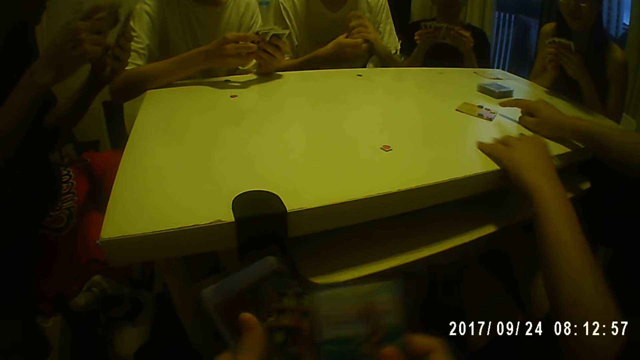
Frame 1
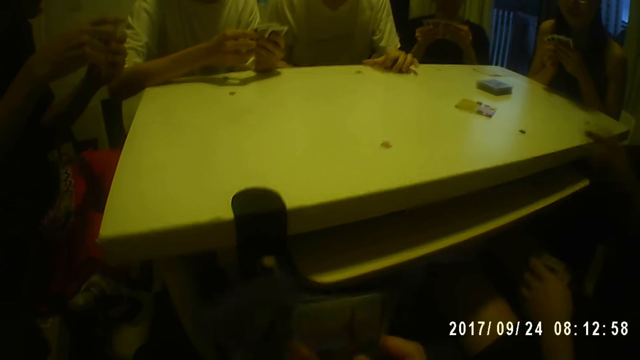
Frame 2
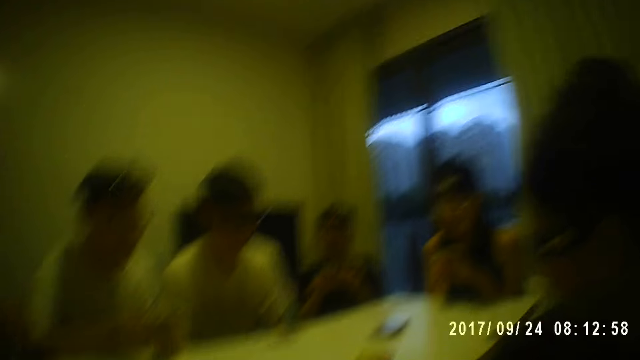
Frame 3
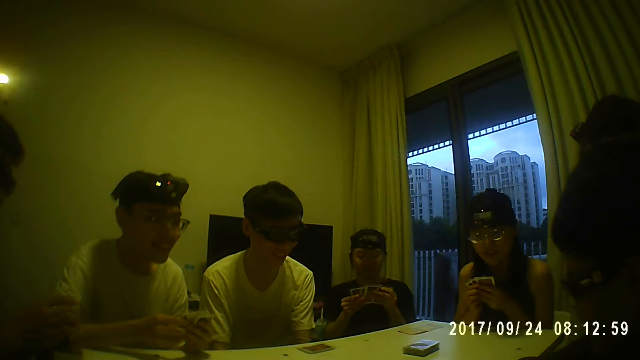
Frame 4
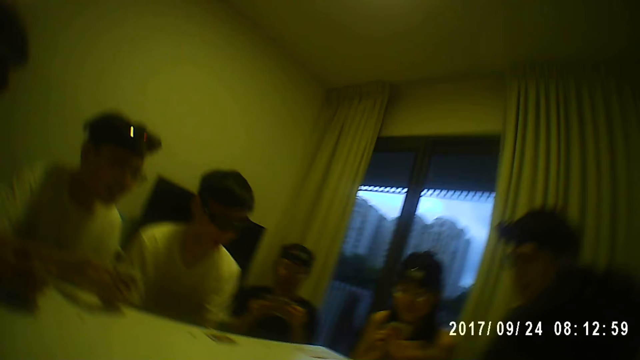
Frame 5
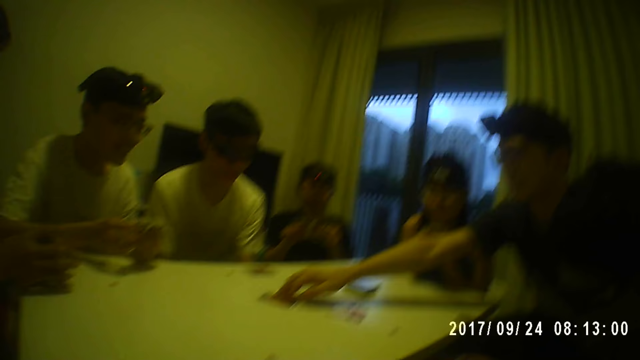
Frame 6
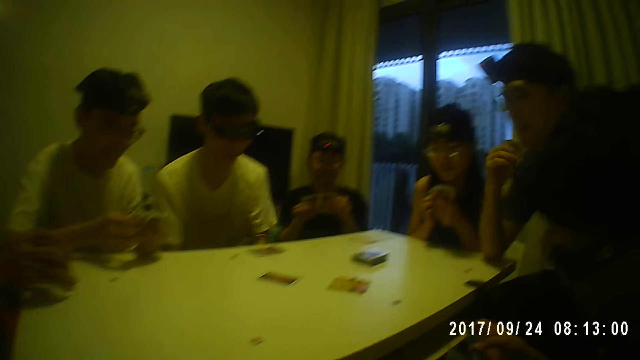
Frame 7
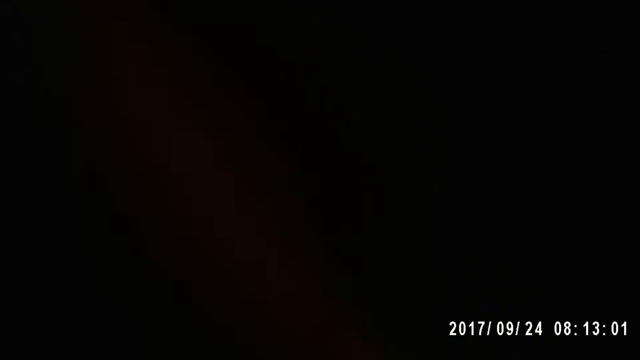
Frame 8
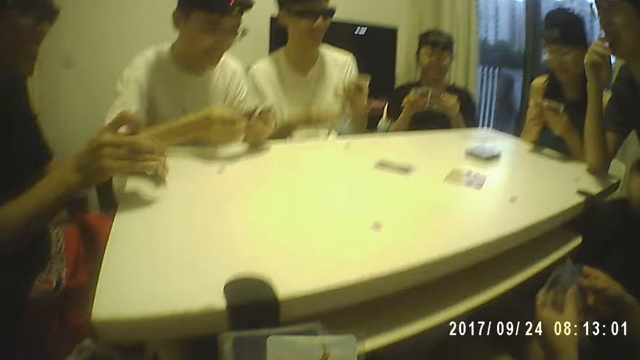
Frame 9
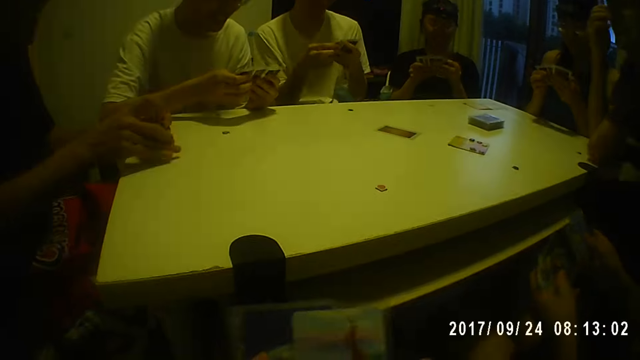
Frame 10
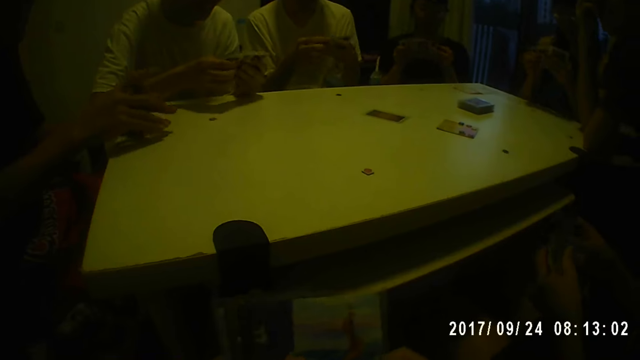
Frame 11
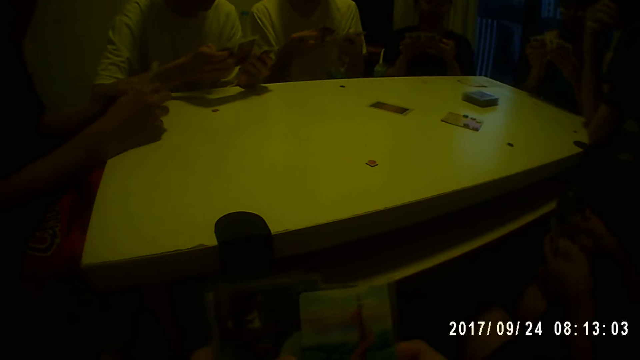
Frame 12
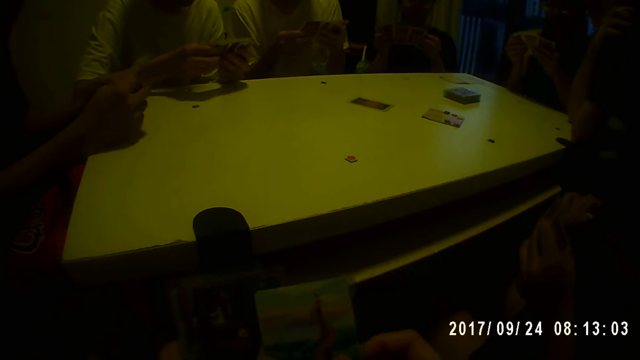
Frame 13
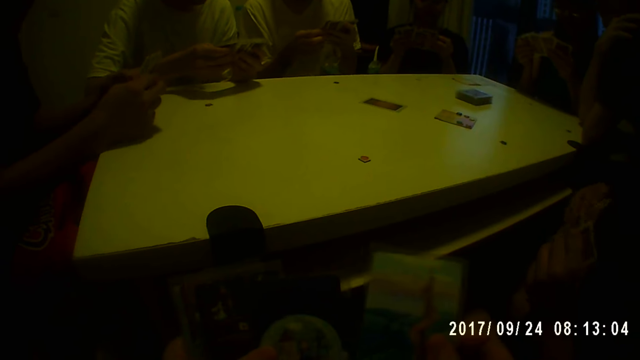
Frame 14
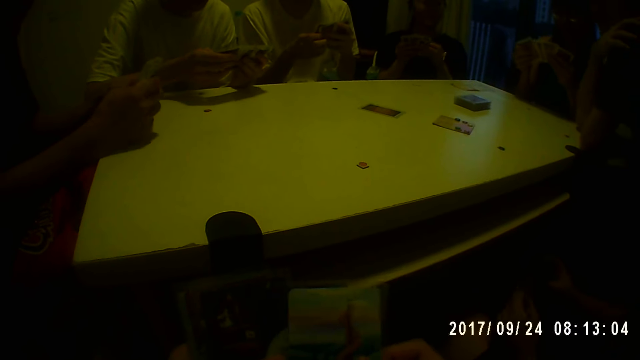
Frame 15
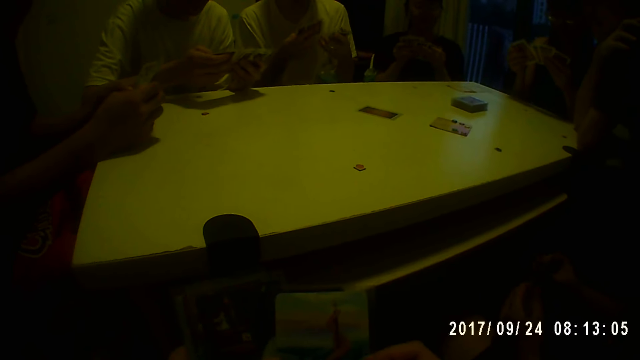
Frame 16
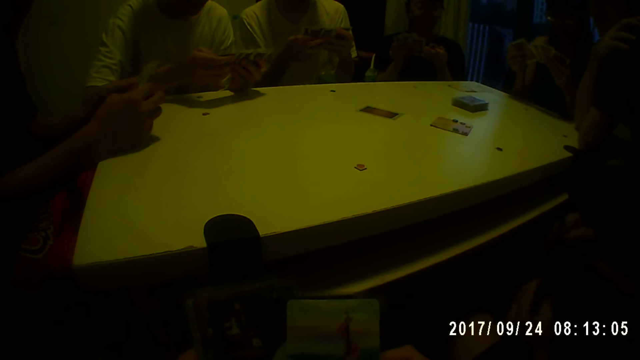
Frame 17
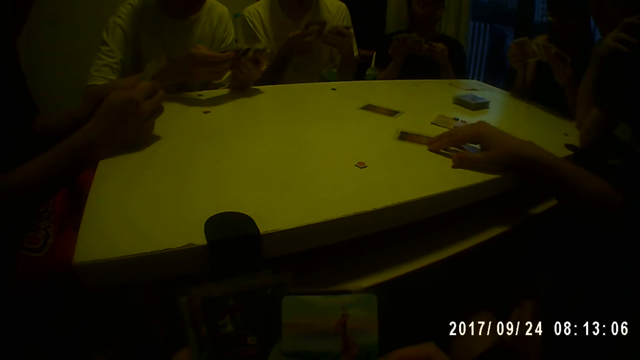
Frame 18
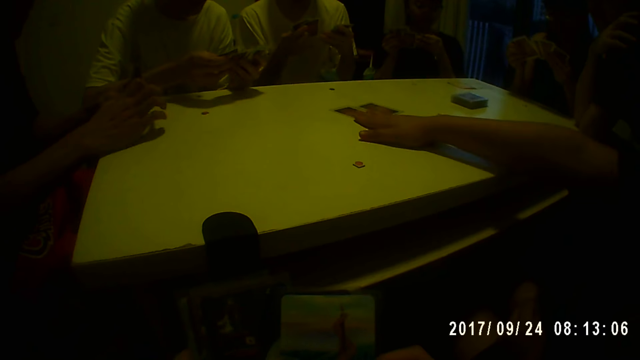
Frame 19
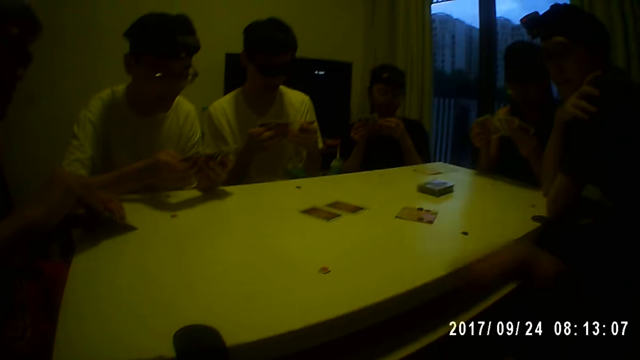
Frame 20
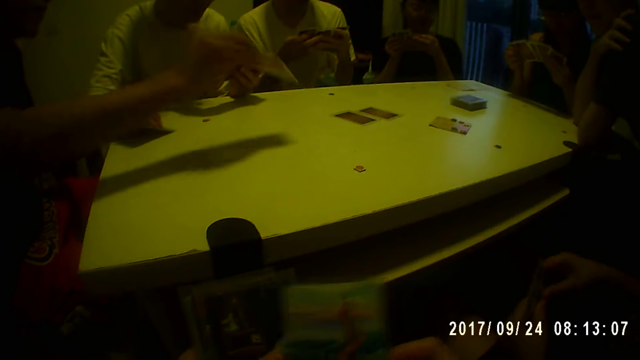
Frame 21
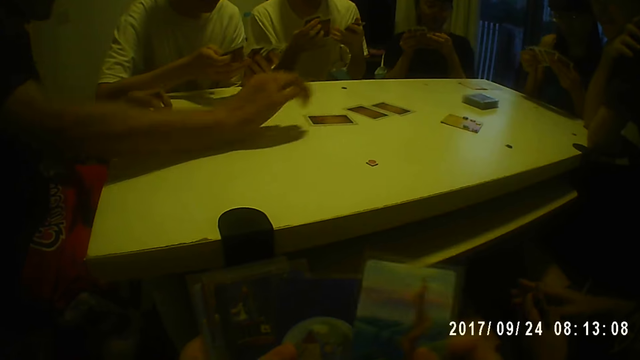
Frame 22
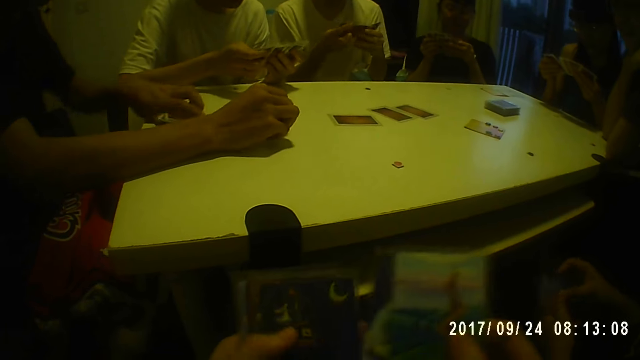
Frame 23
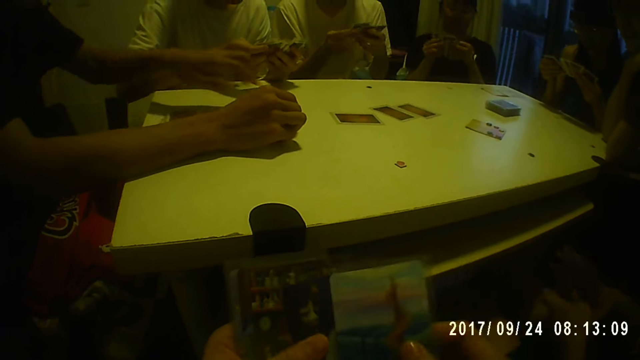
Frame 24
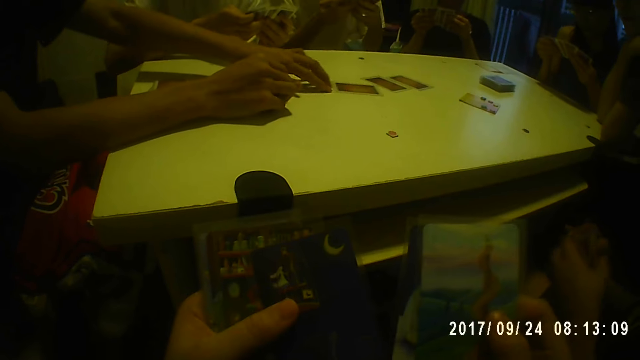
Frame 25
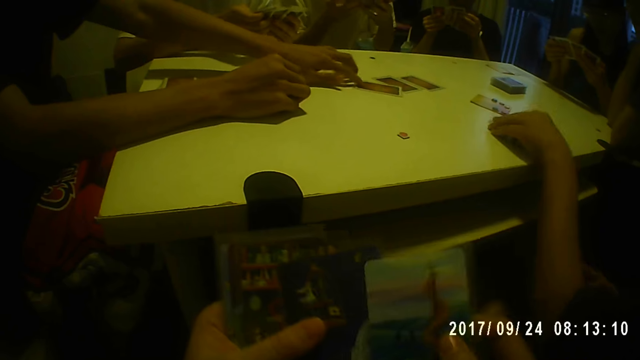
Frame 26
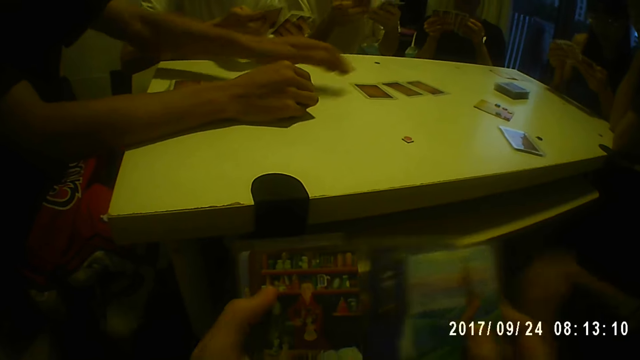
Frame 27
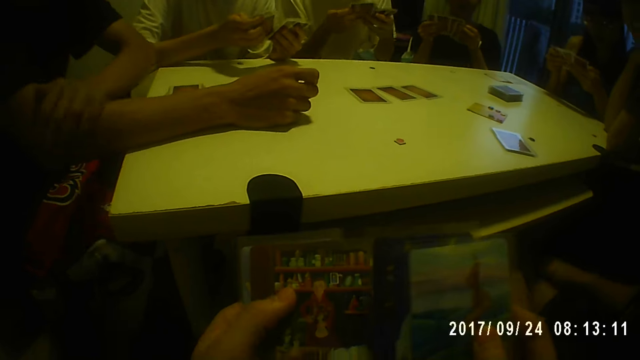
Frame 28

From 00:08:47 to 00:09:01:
A person picks the card from the table. The camera wearer cleans his face. He shuffles the card in his hands. The person puts the card on the table. Another person puts the card on the table.

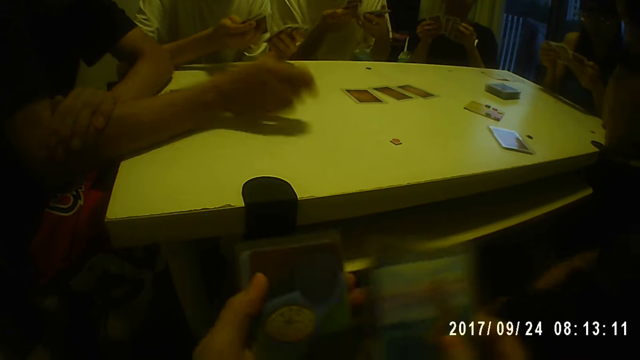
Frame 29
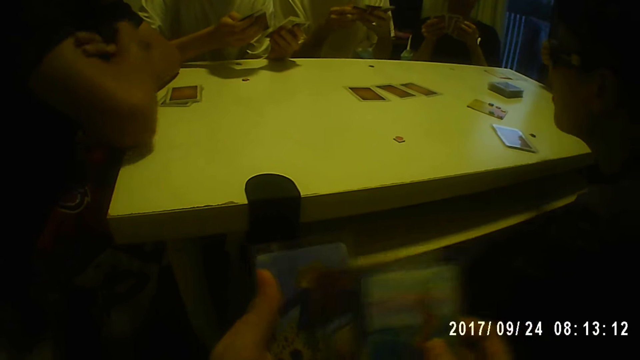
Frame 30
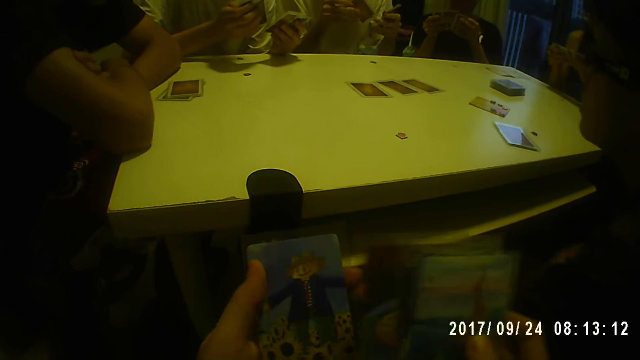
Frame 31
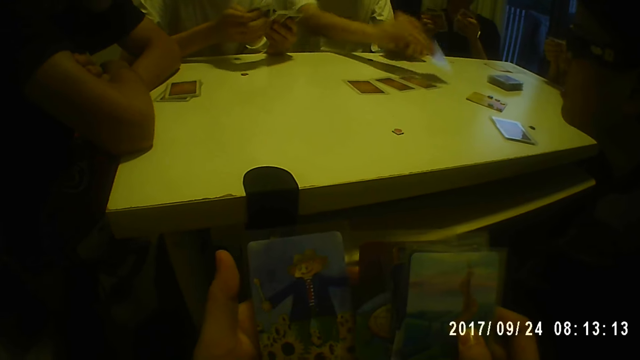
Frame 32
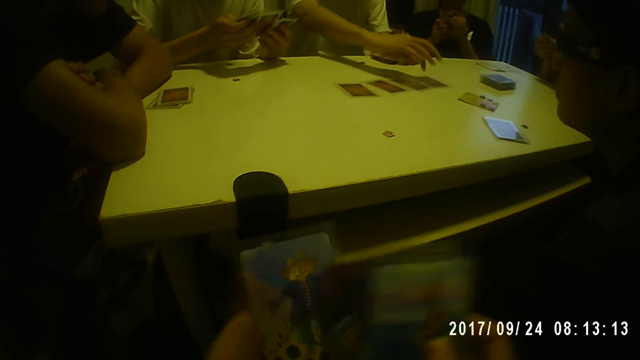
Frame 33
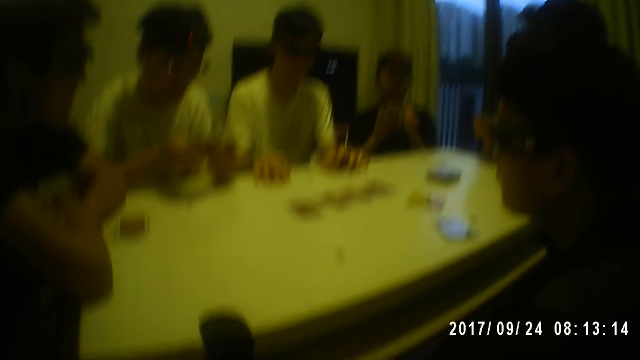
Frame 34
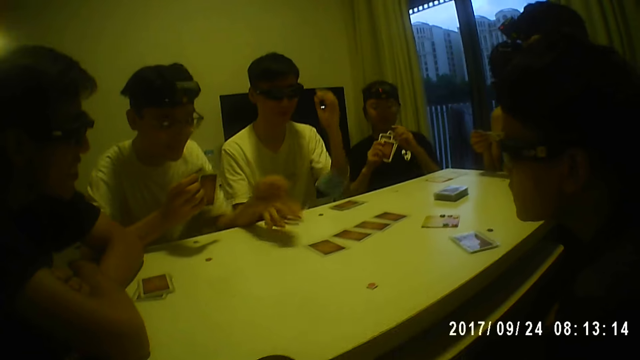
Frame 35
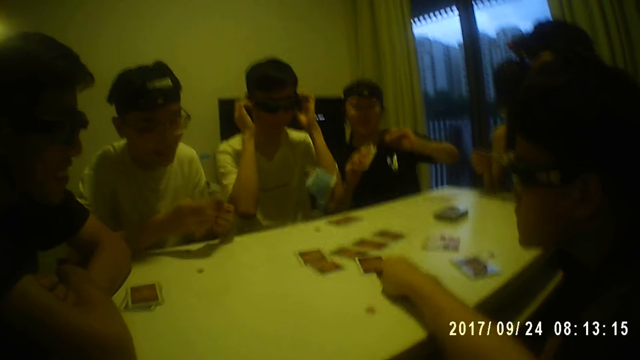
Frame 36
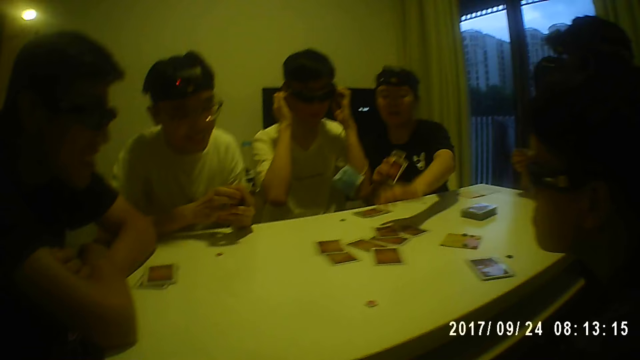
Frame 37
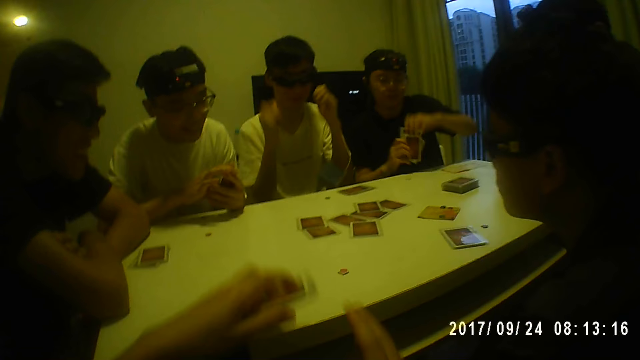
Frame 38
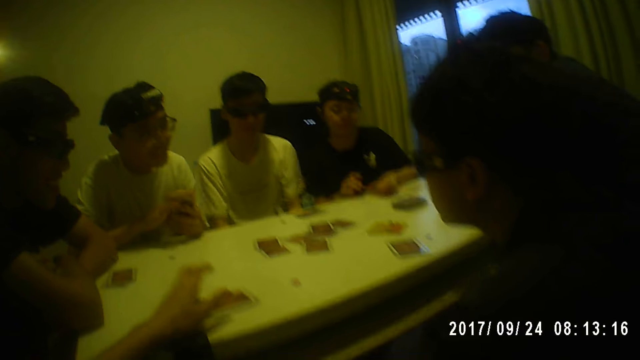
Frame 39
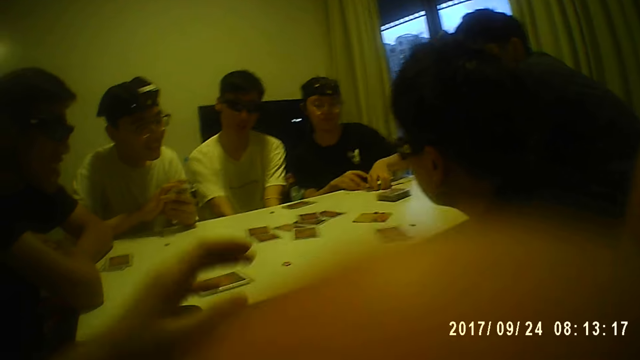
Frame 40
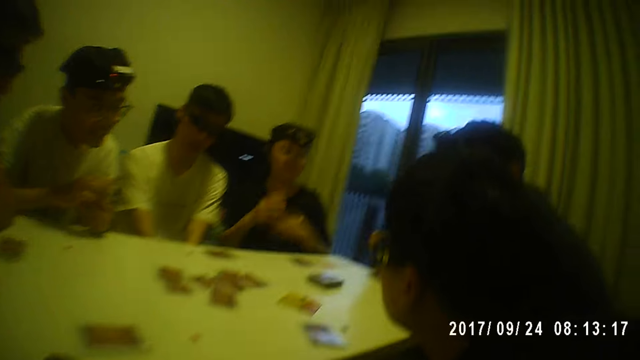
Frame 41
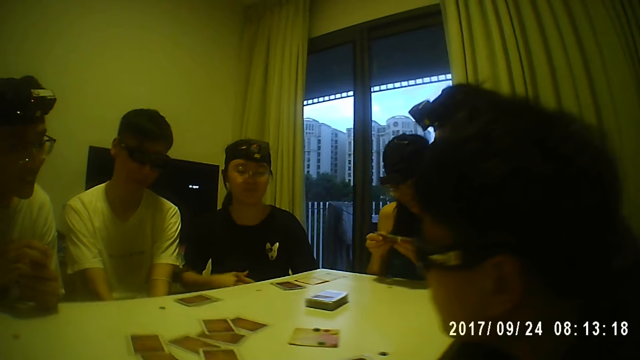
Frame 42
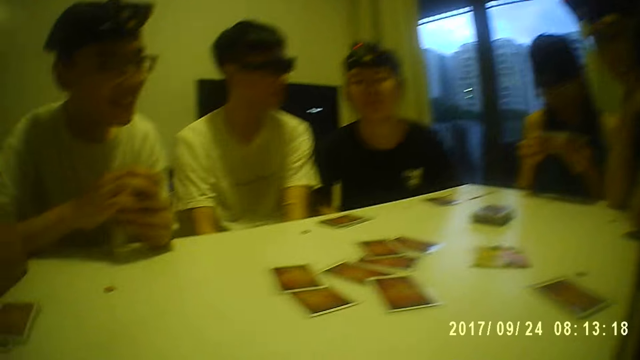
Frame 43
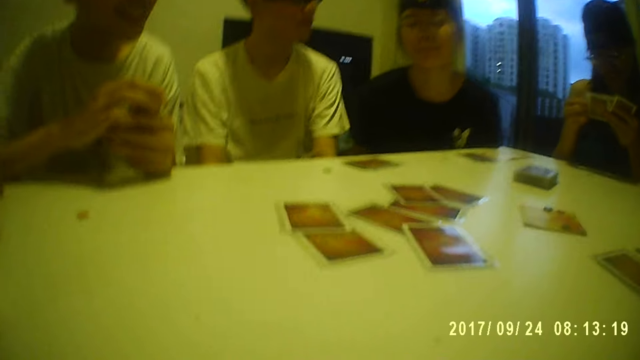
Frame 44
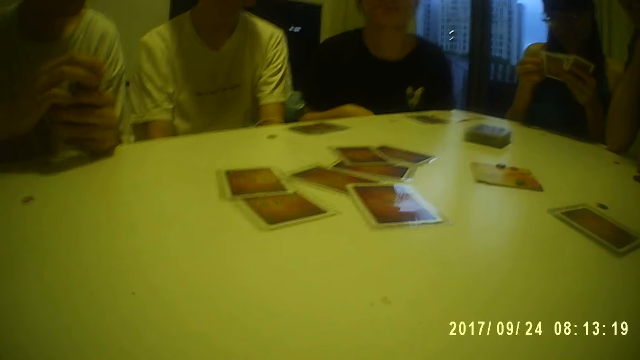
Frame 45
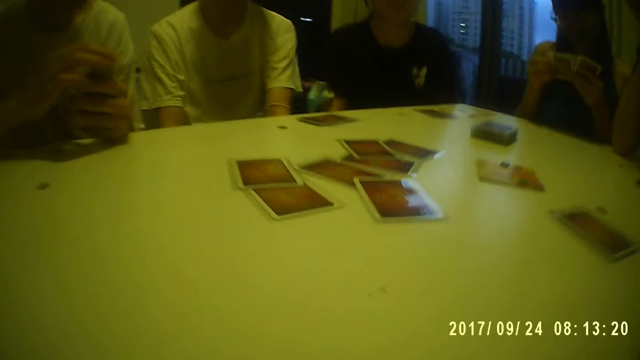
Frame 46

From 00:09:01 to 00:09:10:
A person puts the card on the table. The camera wearer drops a card on the table. Another person puts the card on the table. The camera wearer drops another card on the table.
